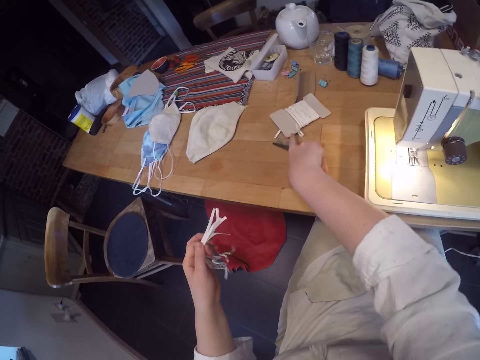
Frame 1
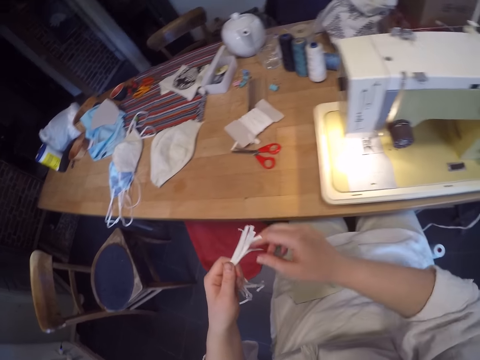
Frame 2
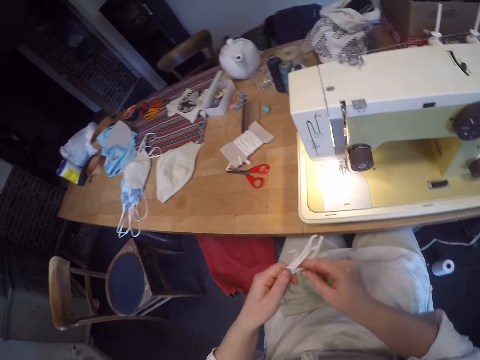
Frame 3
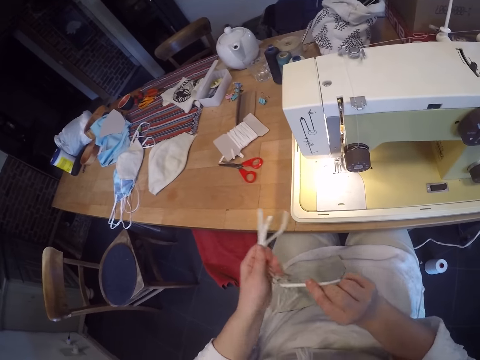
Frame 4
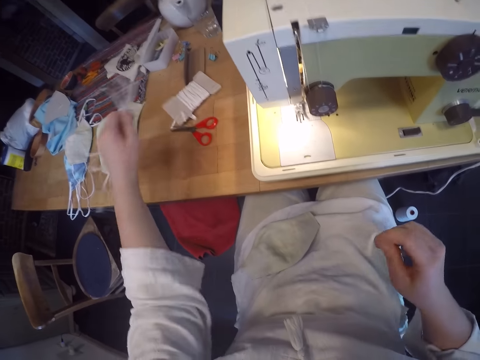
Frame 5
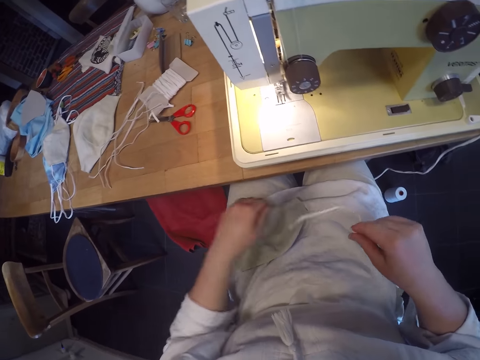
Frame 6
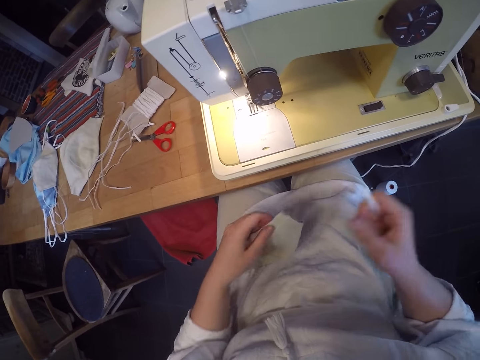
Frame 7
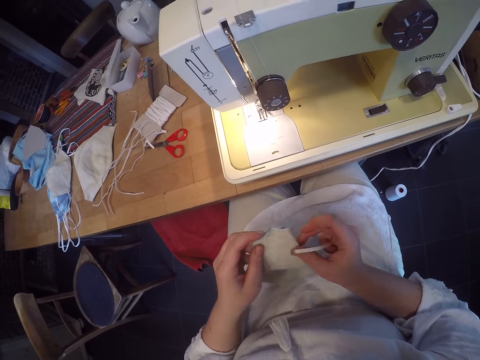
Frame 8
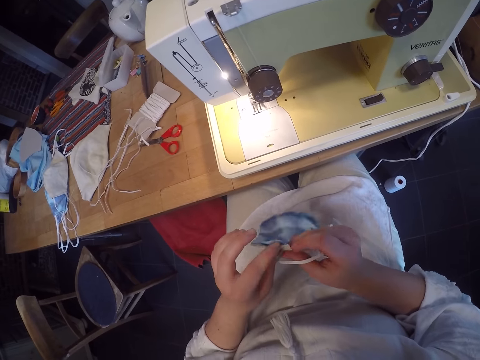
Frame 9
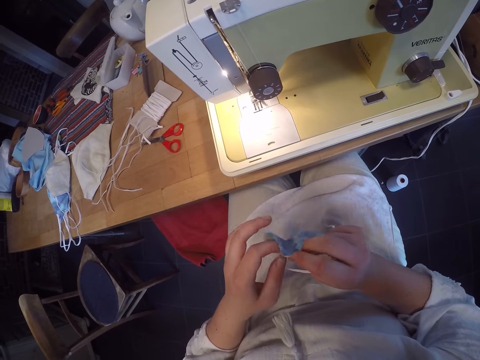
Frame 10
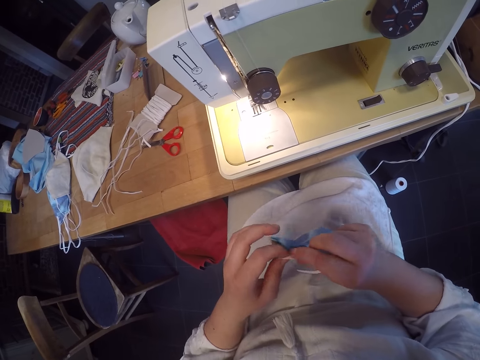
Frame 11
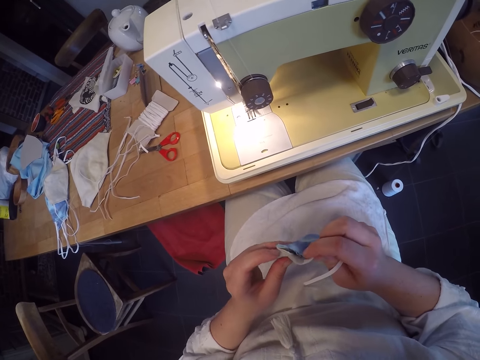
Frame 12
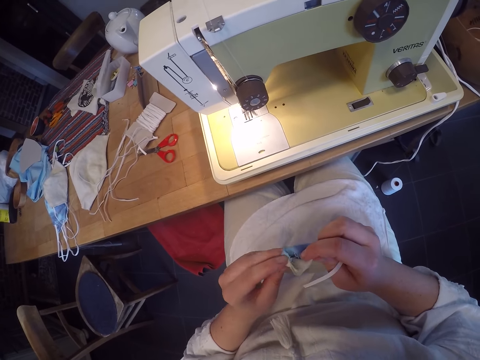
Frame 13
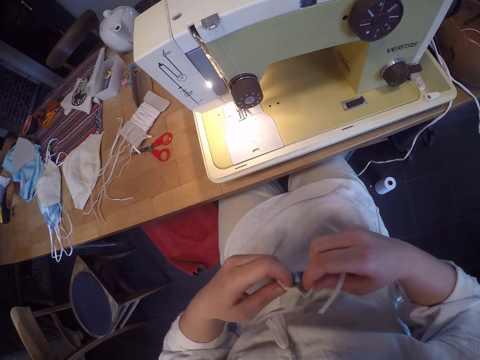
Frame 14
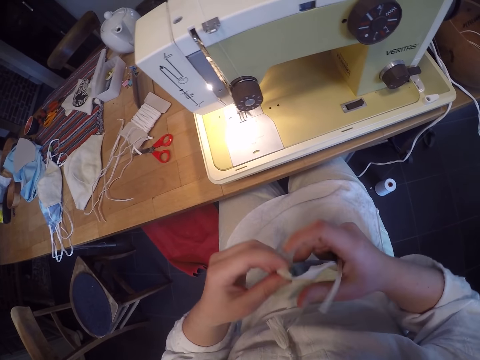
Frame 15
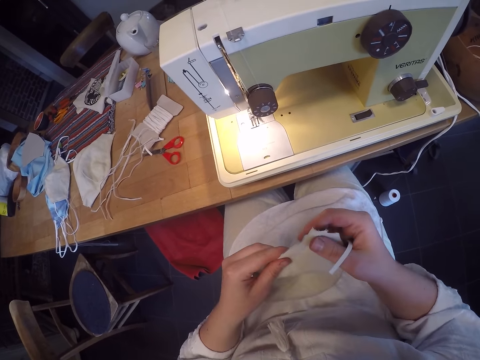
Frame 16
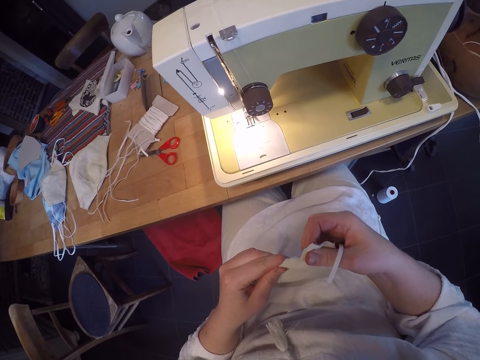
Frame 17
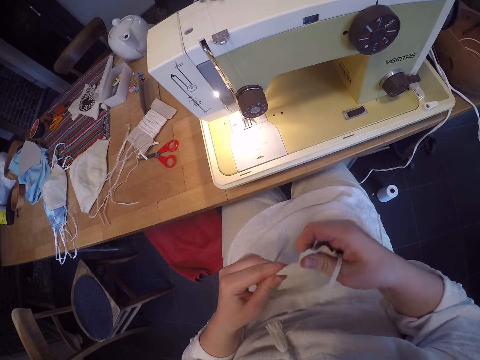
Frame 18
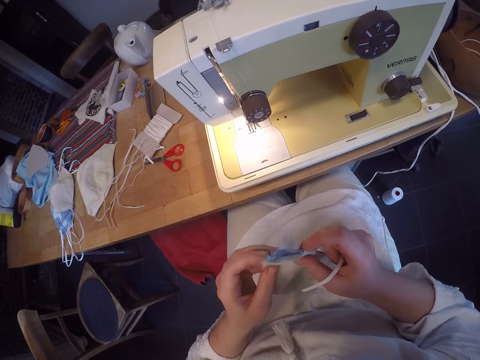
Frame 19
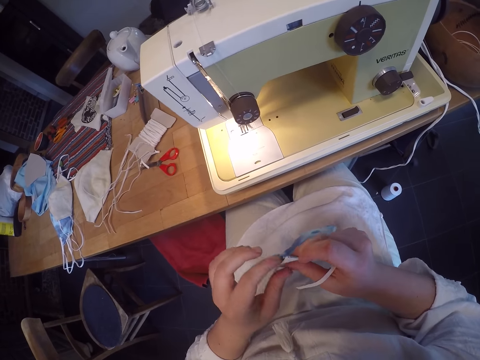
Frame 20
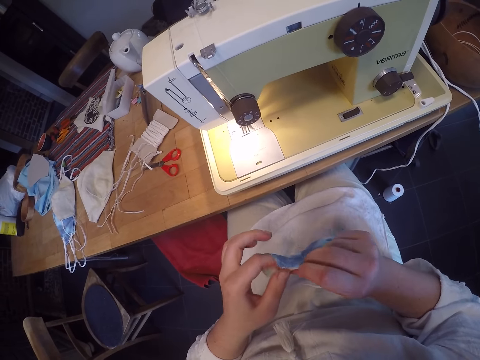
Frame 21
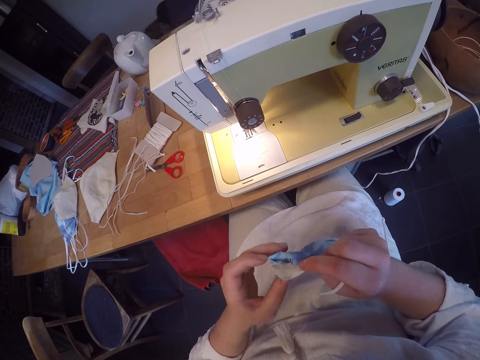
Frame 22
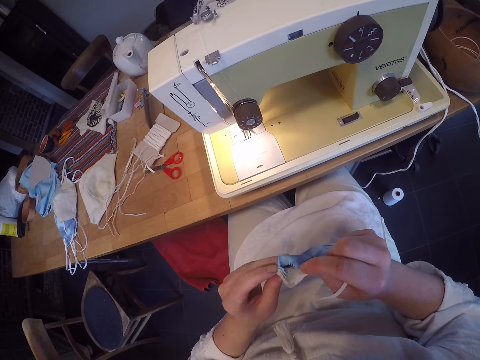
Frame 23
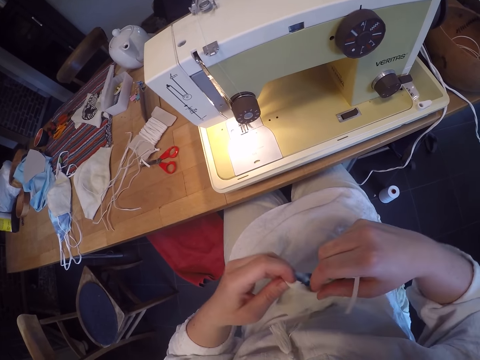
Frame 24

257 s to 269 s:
The camera wearer drops the scissors on the table. She puts the threads on the table, picks out an elastic from the ones in her hand, and drops the other elastics. She picks up the nose mask on her lap and folds the hem of the nose mask.

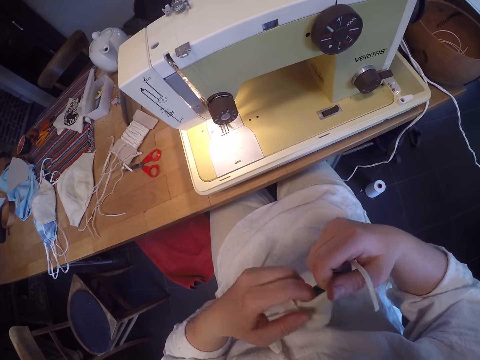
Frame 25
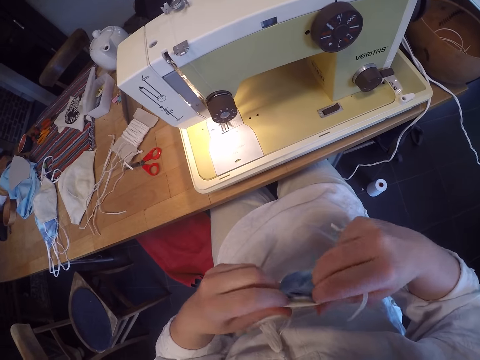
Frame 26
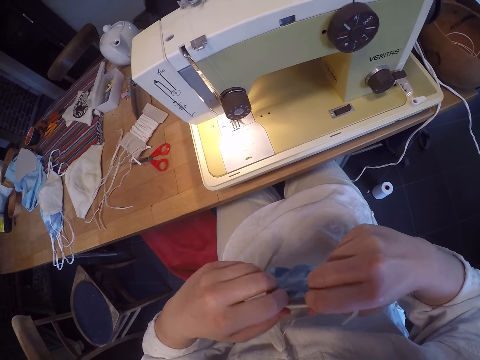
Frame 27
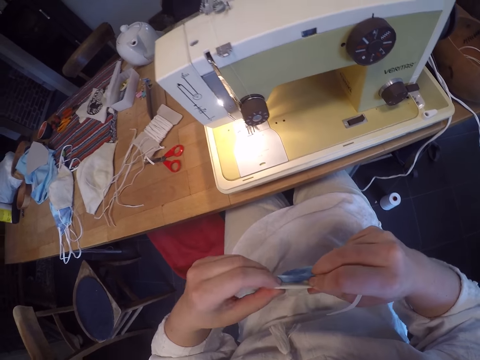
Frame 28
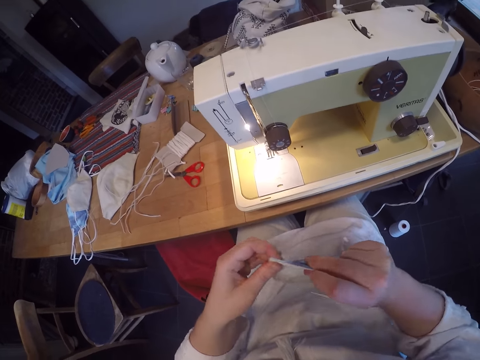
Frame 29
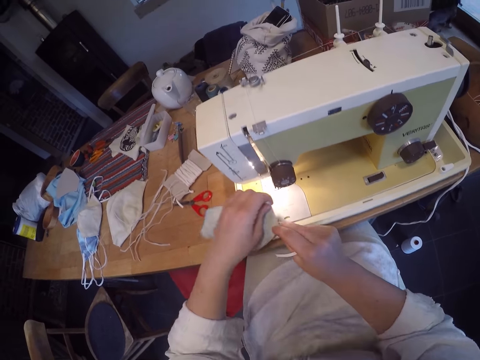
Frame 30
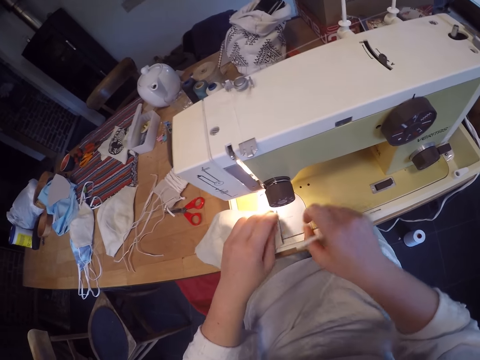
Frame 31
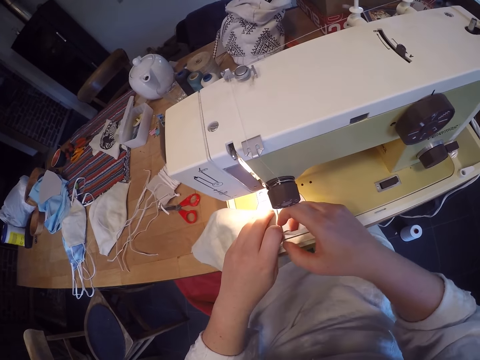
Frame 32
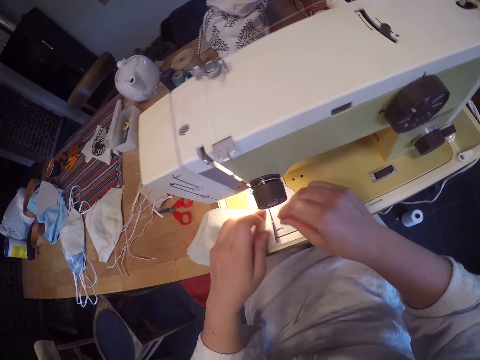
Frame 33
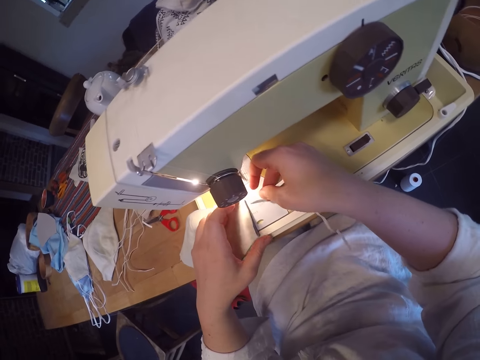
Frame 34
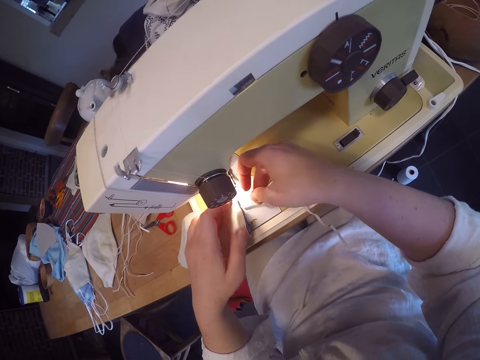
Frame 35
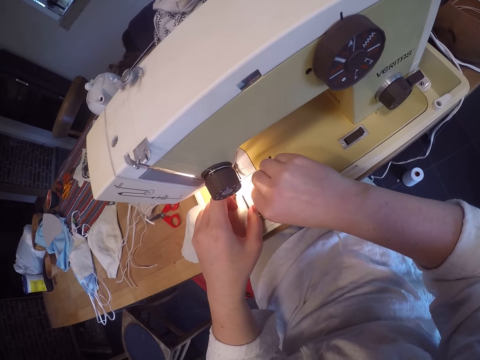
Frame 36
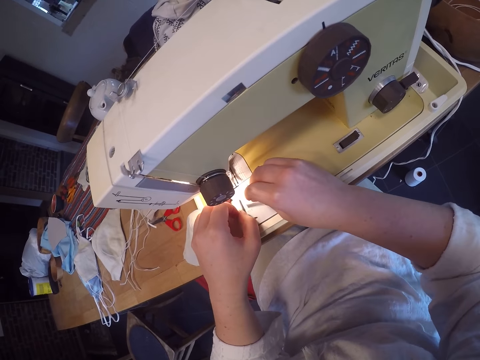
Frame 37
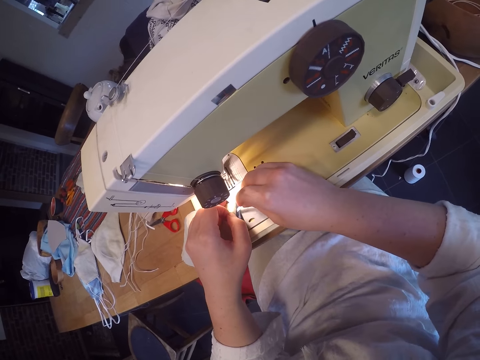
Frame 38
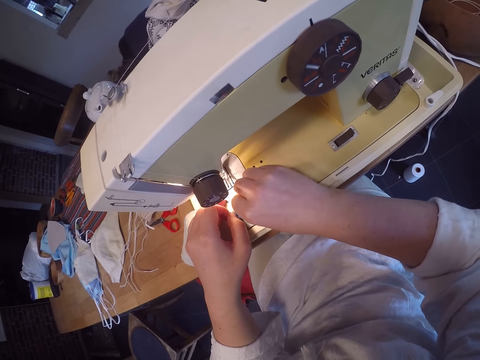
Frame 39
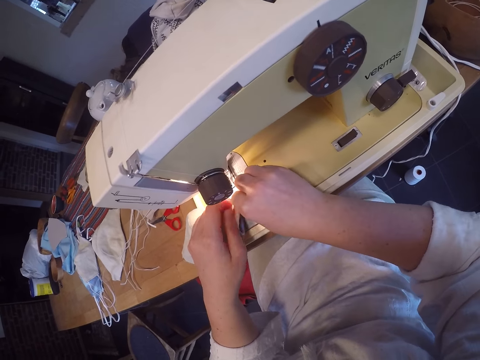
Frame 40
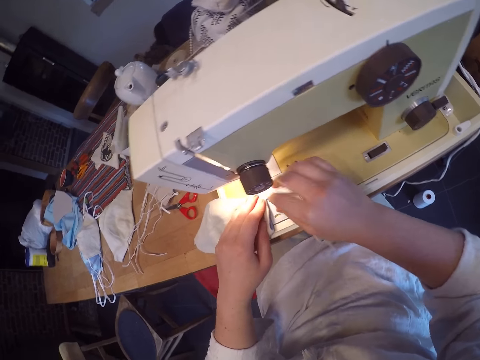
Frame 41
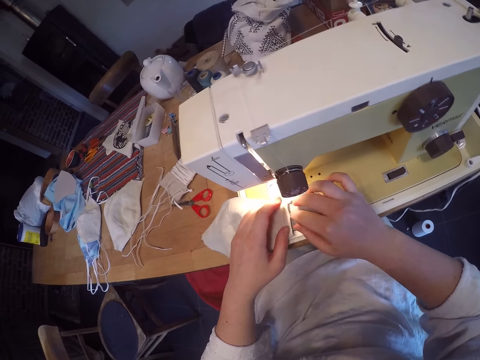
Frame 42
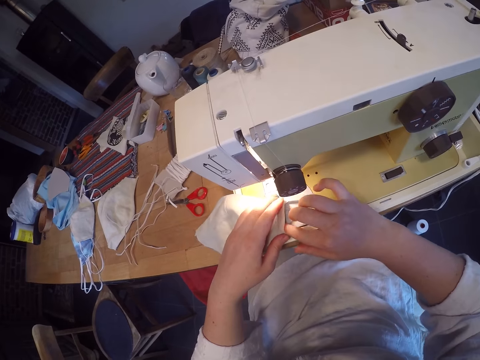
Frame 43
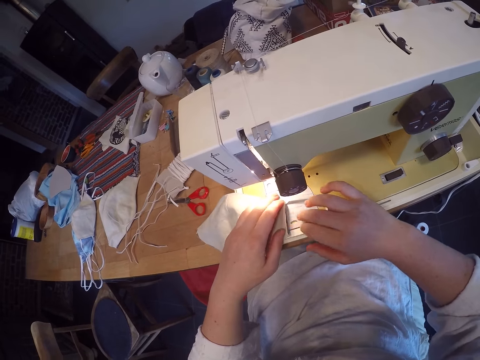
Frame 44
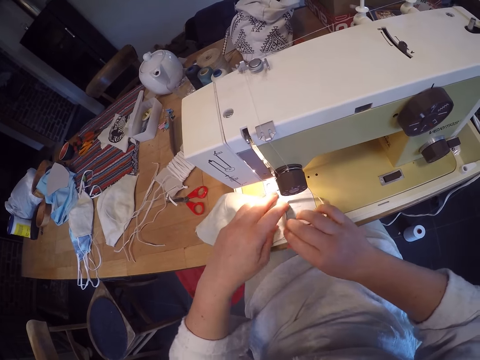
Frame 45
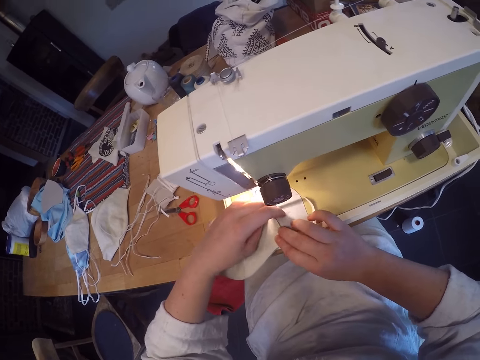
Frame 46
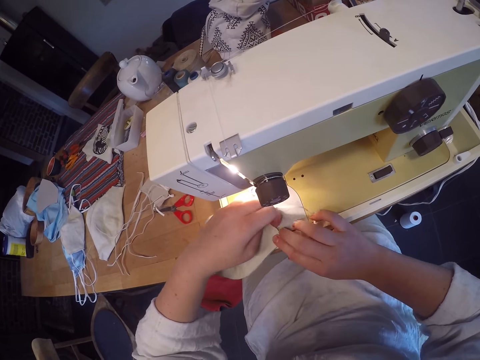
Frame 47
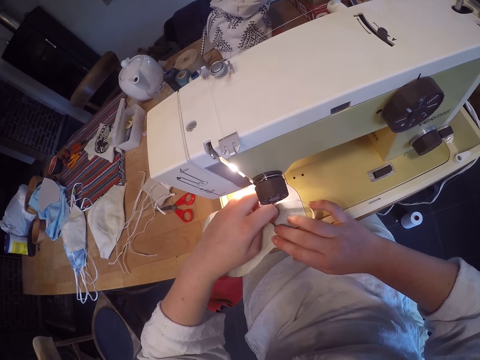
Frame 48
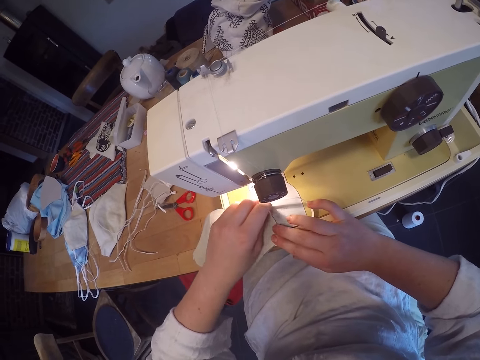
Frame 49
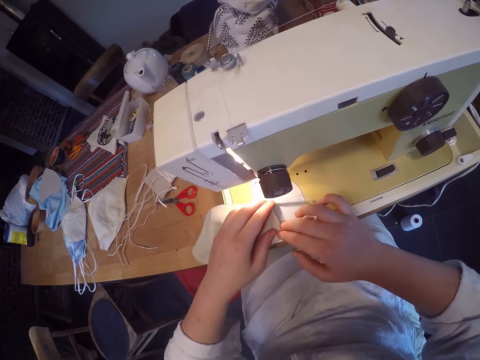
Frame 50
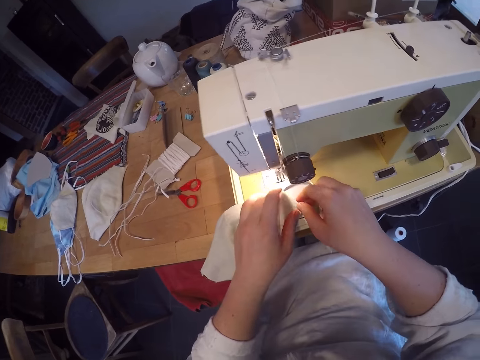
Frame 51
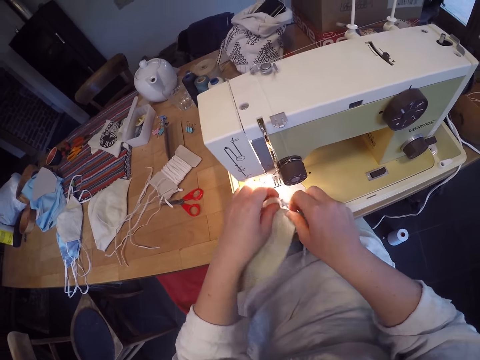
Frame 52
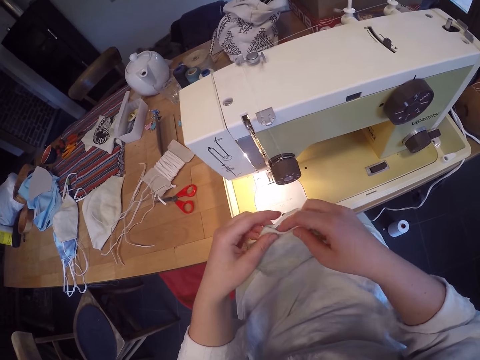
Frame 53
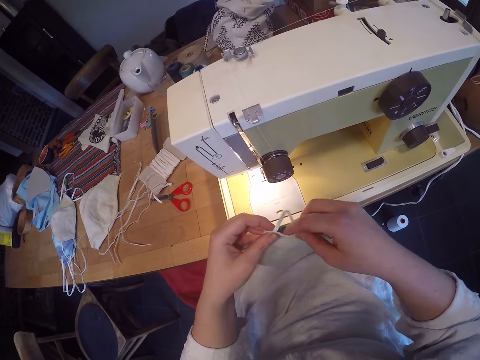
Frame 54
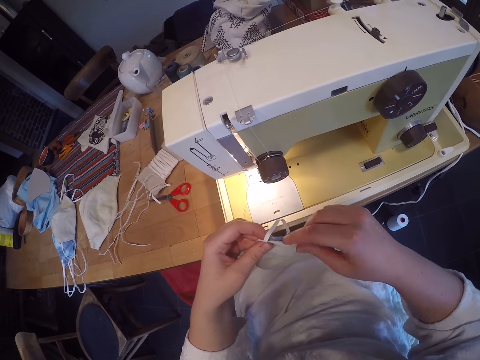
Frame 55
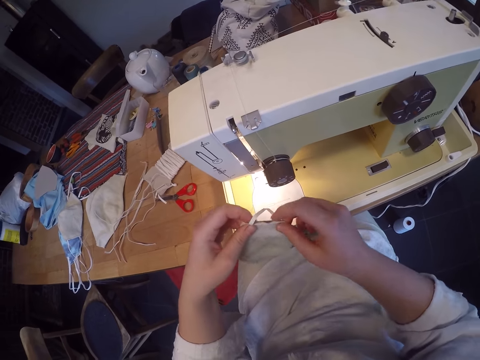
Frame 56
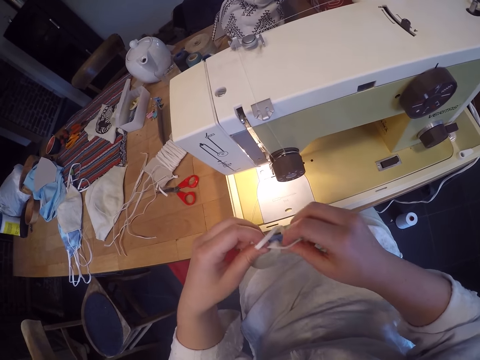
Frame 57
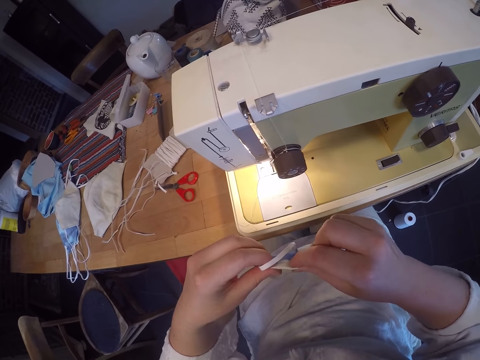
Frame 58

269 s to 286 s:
The camera wearer places the nose mask on the sewing machine. They insert thread in the nose mask. They set the elastic with the nose mask on the sewing machine. They adjust the nose mask and the elastic.
